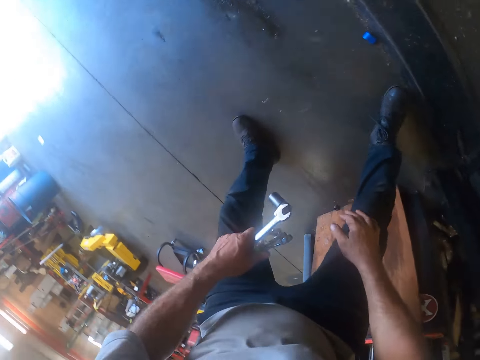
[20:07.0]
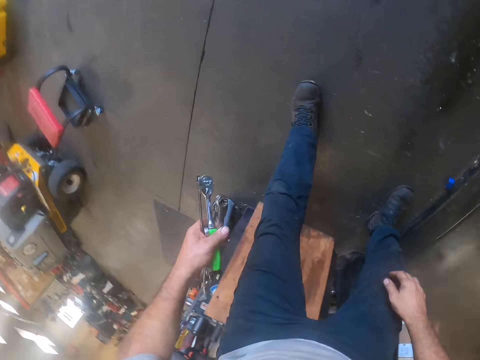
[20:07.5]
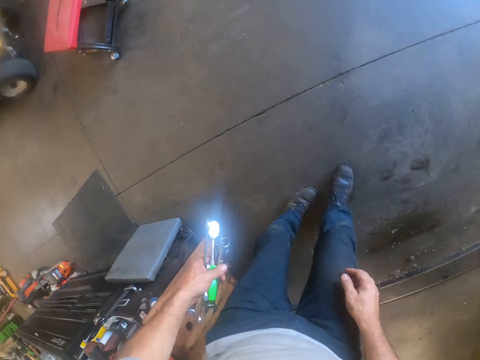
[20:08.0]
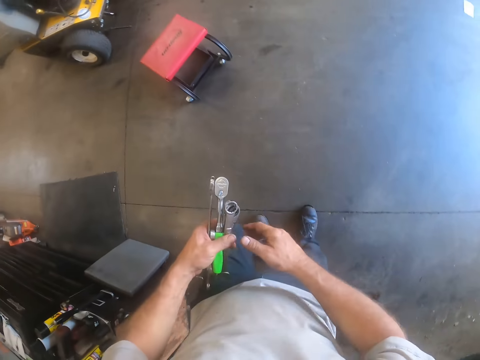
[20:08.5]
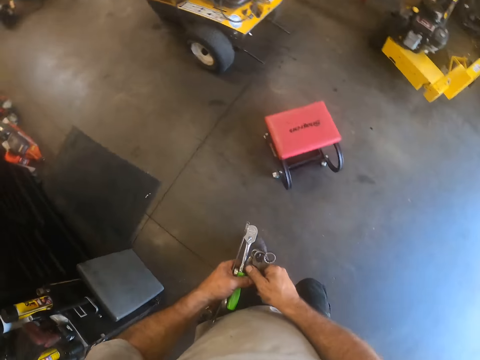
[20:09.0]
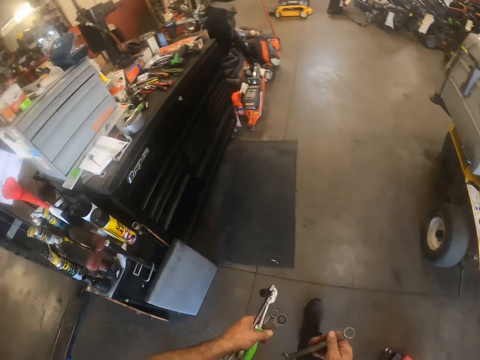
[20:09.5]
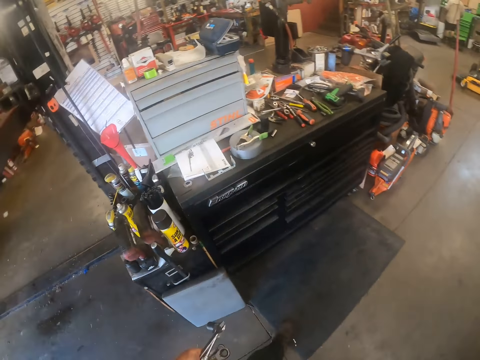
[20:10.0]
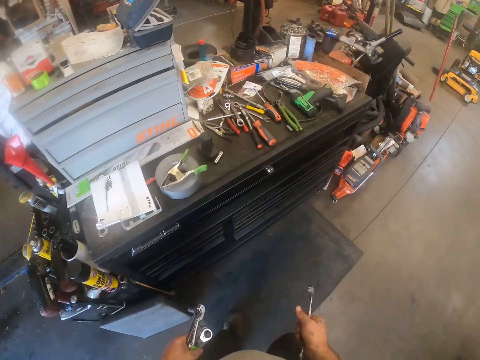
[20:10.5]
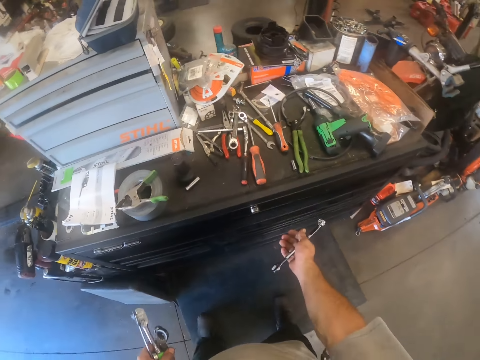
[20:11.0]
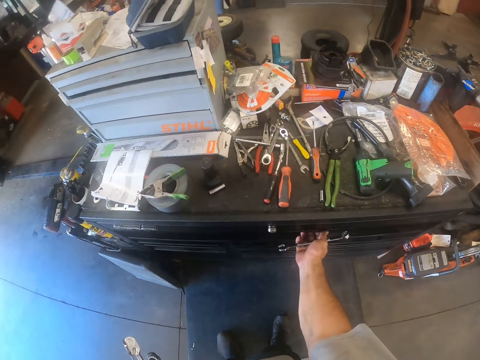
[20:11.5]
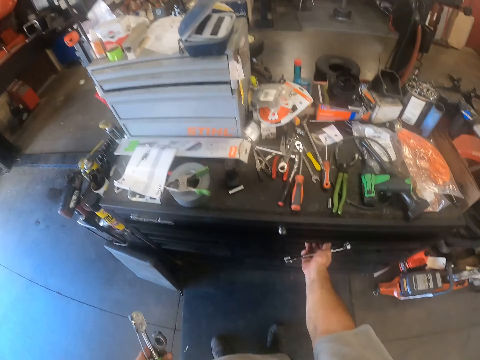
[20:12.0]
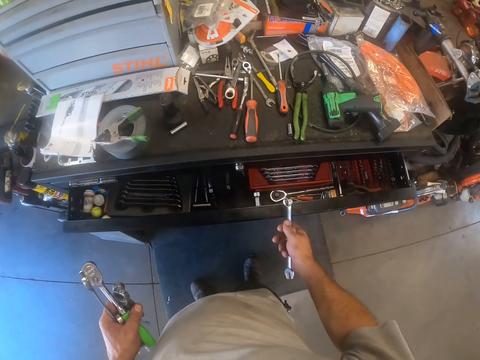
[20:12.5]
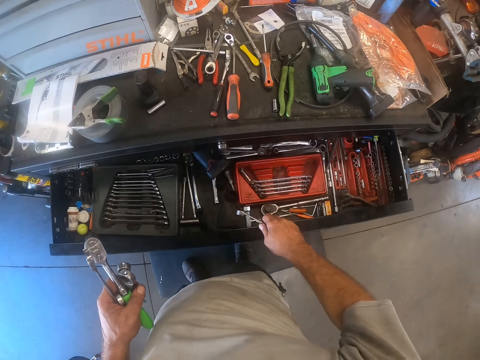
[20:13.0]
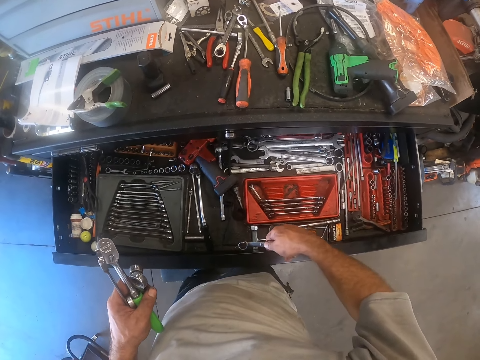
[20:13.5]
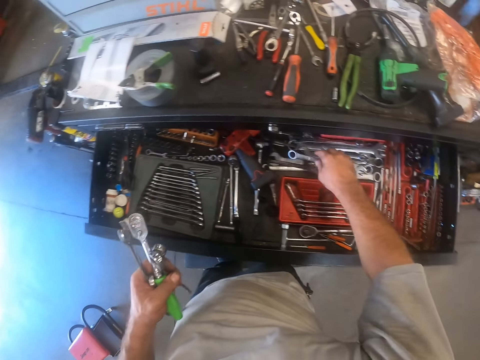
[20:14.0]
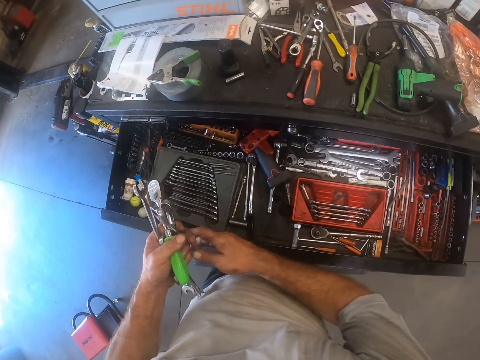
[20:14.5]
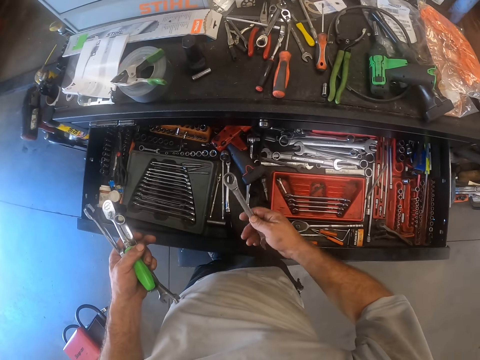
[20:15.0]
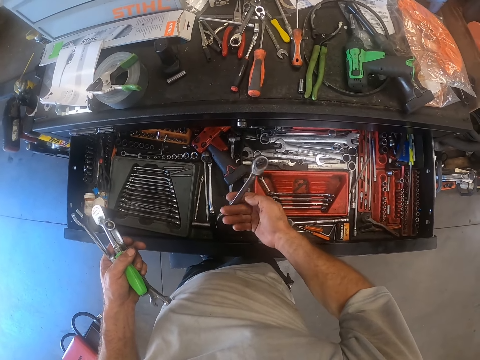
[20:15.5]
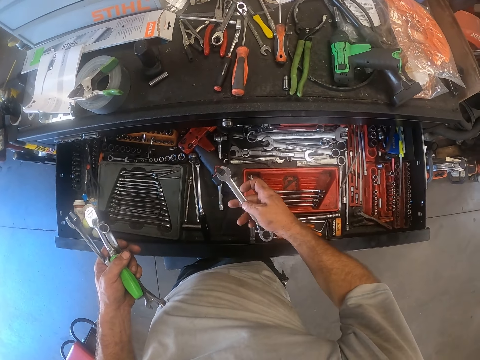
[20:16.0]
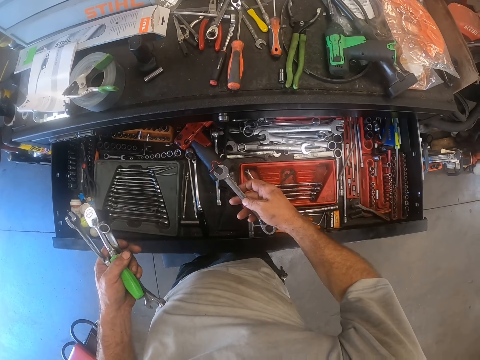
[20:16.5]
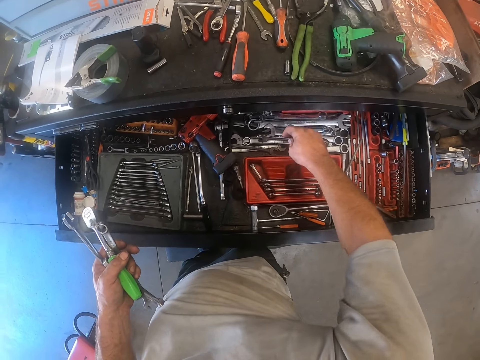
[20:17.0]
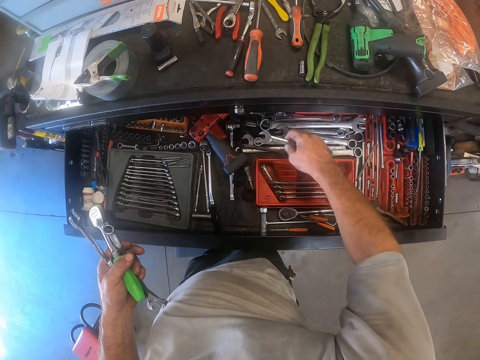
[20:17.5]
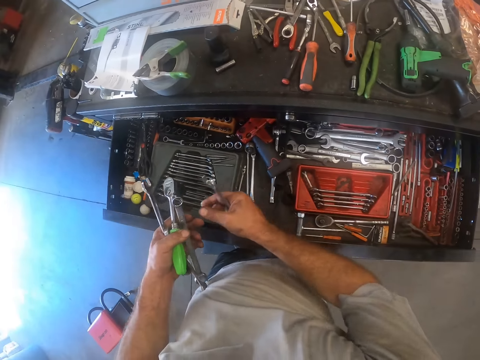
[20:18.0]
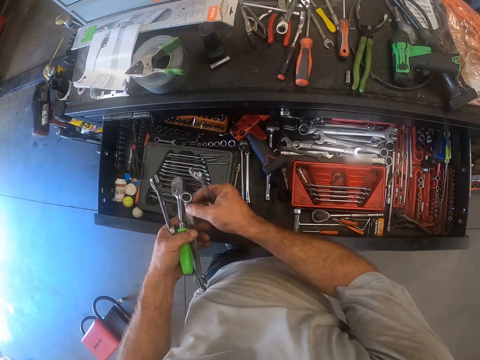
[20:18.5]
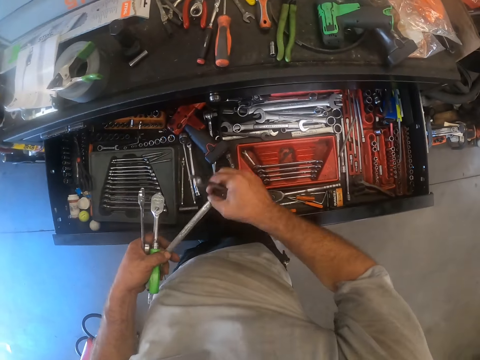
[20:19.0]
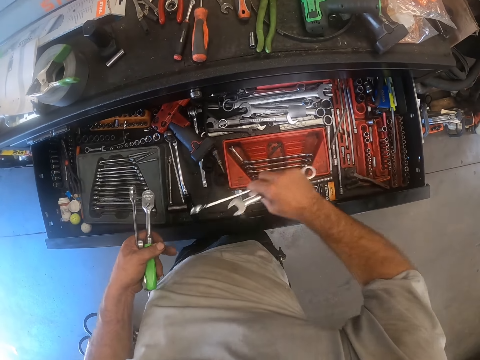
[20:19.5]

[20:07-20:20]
The camera wearer moves backwards. He turns to the right. He passes the other spanner to his right hand. He holds a spanner with his right hand. He walks forward. He opens the drawer with his right hand. He drops the other spanner in the drawer. He passes the other spanner to his right hand. He holds the spanner with his right hand. He turns the spanner. He places the spanner on the drawer. He picks the spanner from the drawer. He passes the other spanner from his left hand to his right hand.

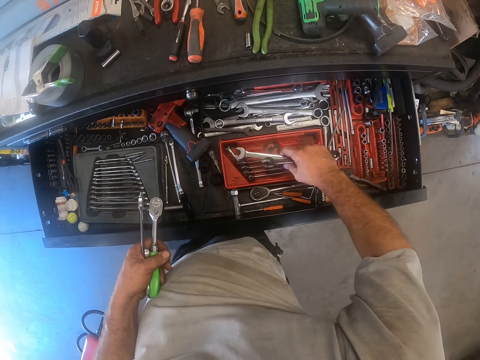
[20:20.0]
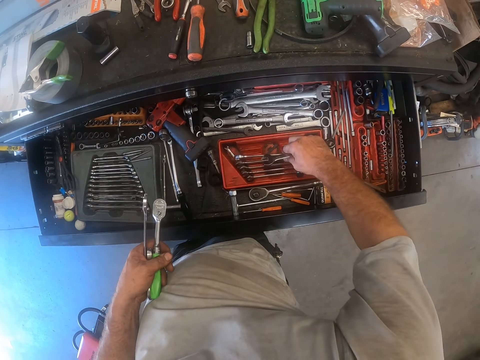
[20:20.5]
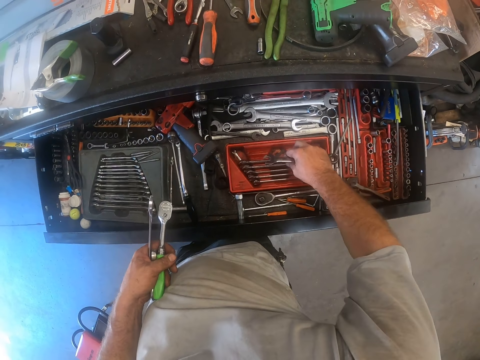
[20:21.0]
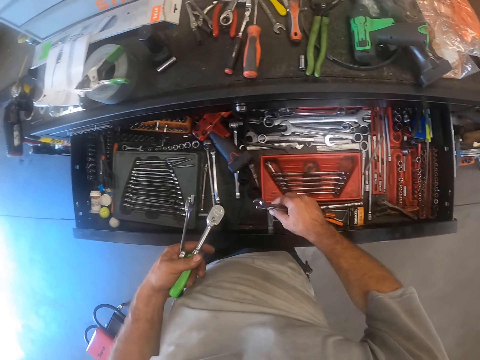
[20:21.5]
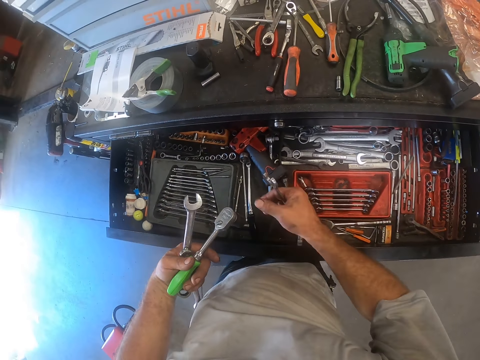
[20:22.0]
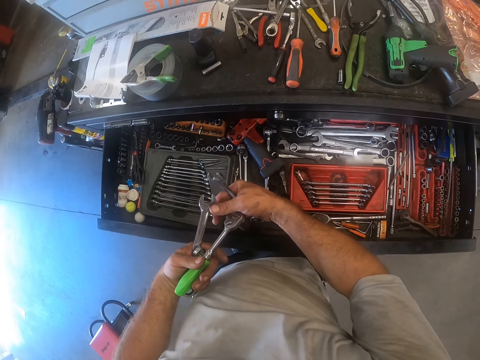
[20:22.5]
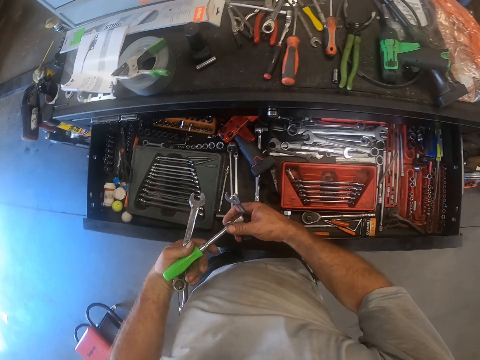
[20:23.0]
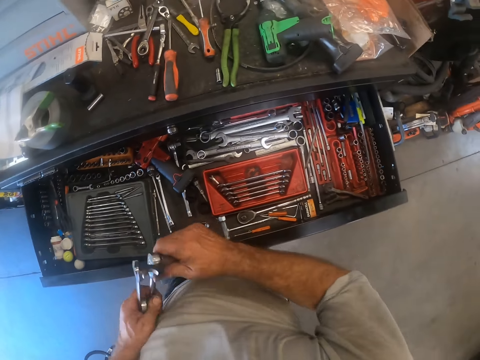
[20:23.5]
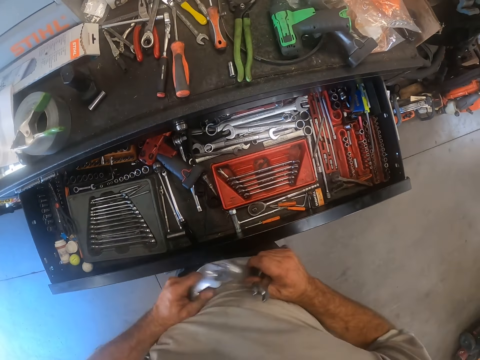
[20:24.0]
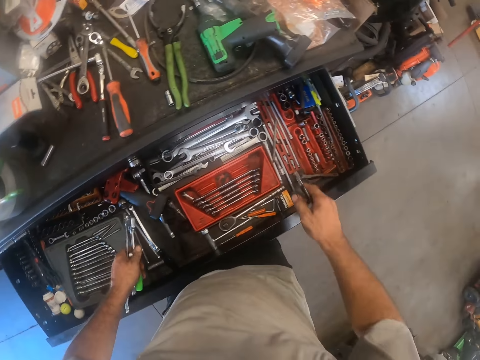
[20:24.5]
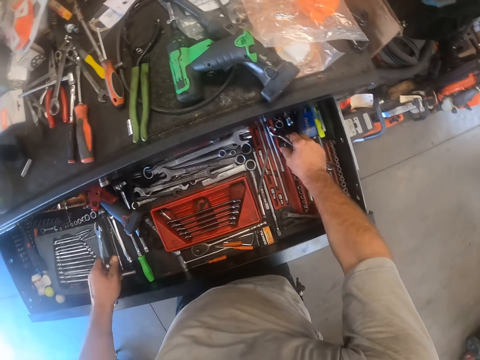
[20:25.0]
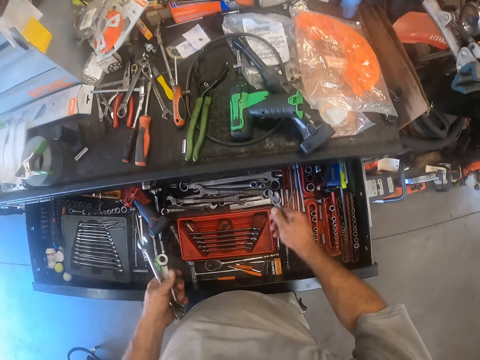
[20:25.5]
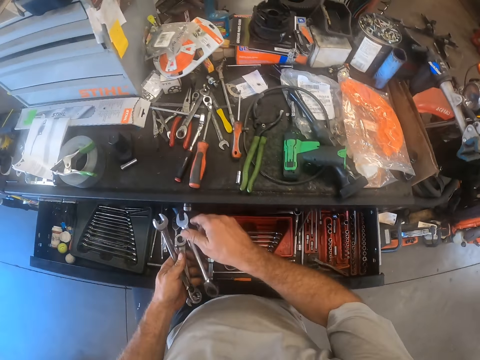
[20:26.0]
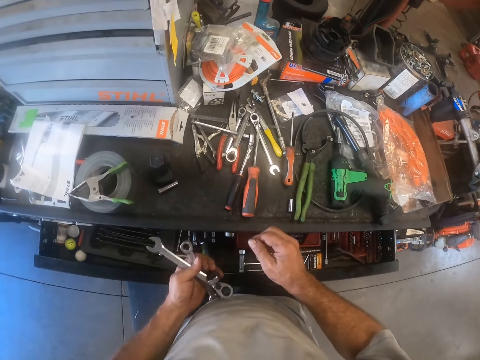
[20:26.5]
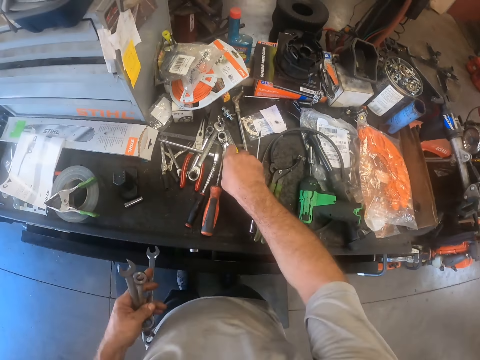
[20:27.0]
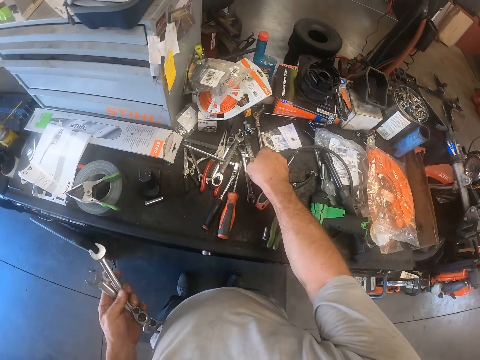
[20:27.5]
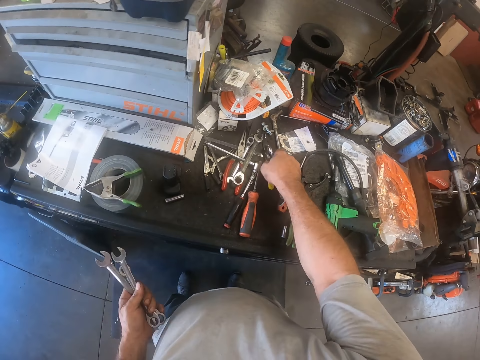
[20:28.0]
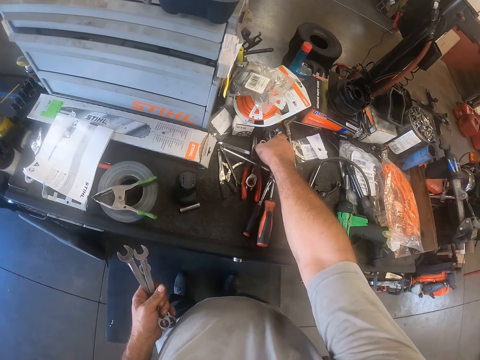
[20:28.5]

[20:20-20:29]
The camera wearer drops the other spanner in a spanner tray in the drawer. He removes a wrench bit from a wrench or ratchet handle with his right hand. He holds the ratchet handle with his right hand. He drops the wrench in the drawer. He drops the wrench bit in a socket tray in the drawer. He passes the other spanner to his left hand. He picks another spanner from the top of the tool storage with his right hand.

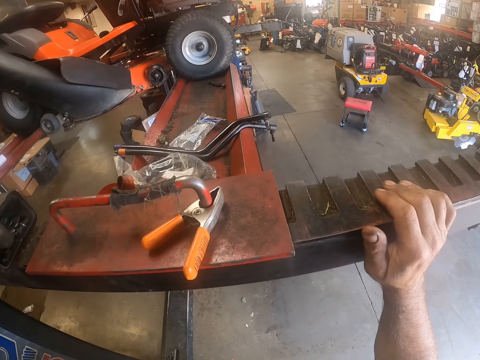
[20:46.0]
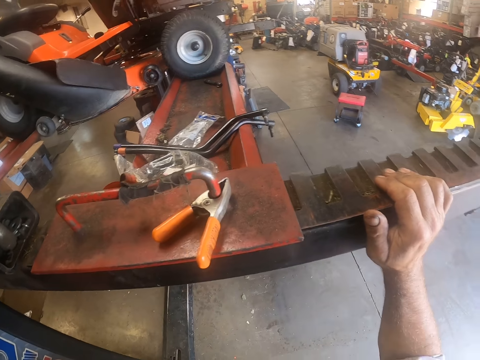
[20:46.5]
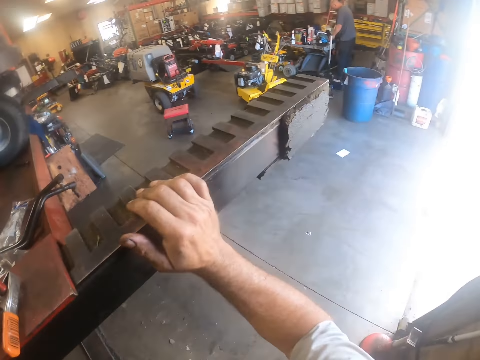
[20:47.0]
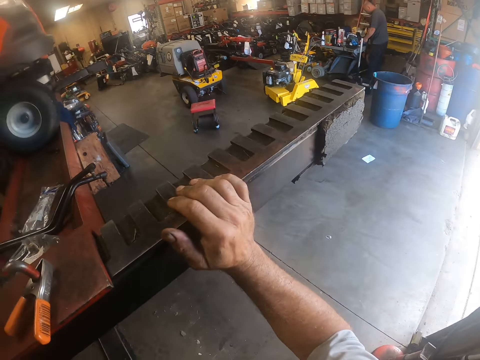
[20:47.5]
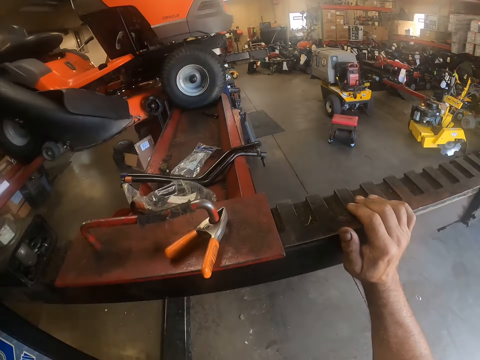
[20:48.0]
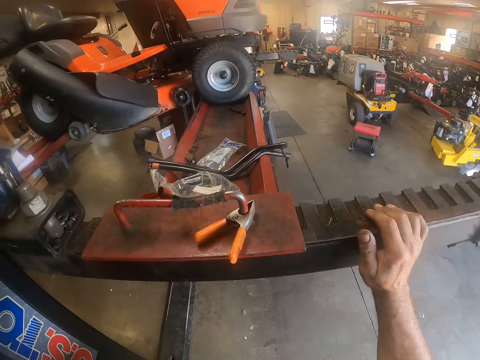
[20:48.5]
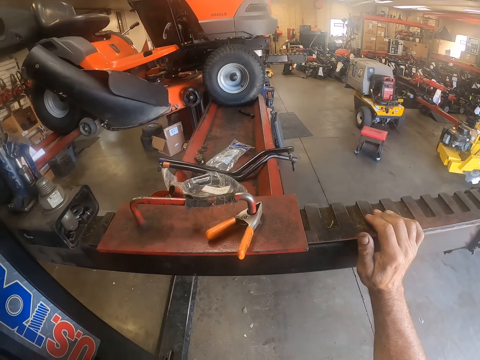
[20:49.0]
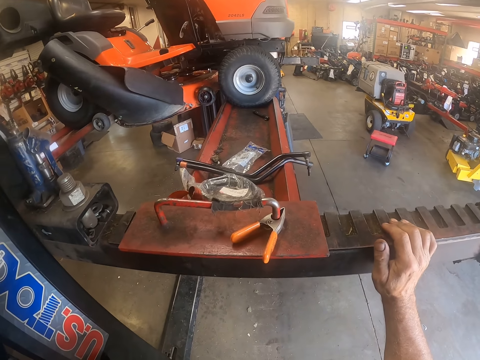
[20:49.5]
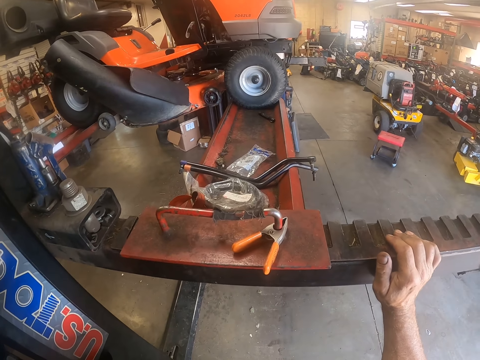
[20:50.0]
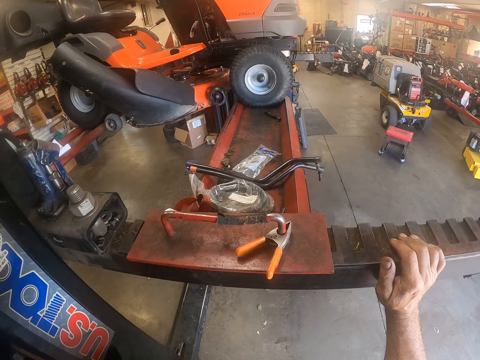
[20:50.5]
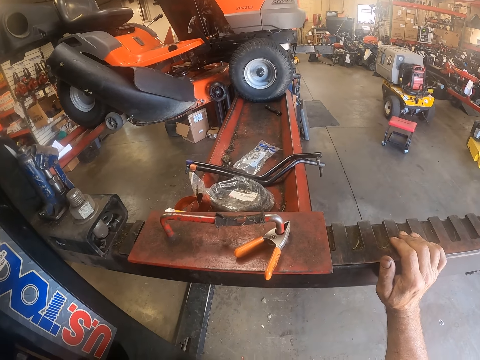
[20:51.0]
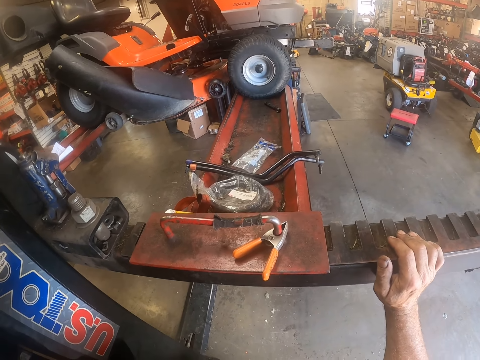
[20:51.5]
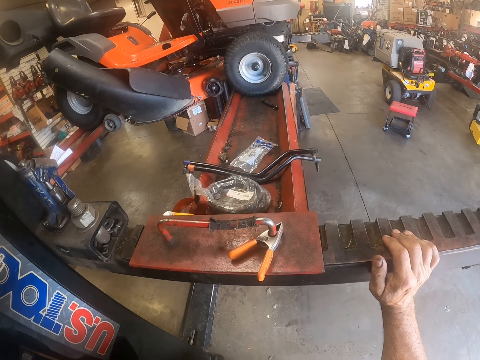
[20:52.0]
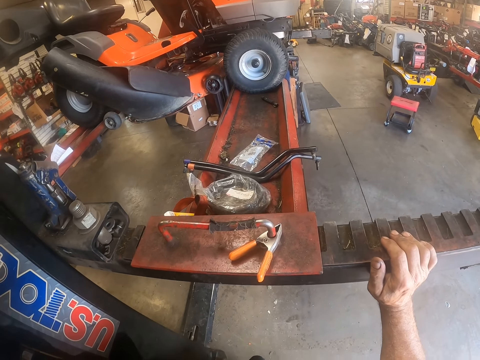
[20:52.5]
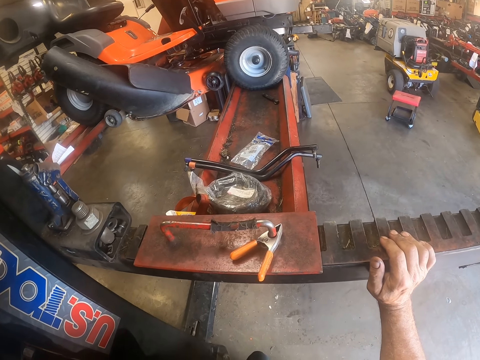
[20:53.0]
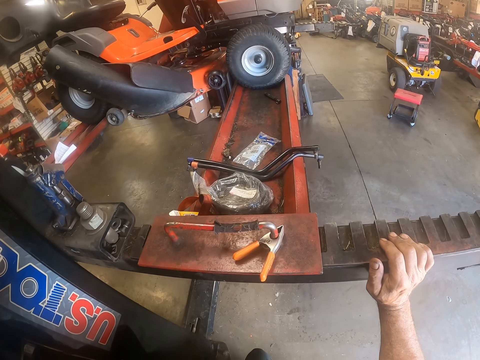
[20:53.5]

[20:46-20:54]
The camera wearer places his right hand on the hydraulic car lift. He looks around the workshop. He lowers the lawn mower car.
